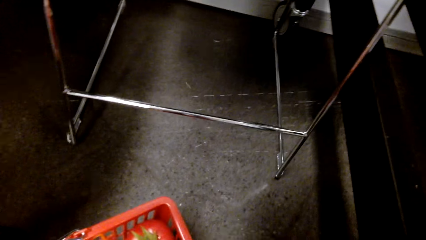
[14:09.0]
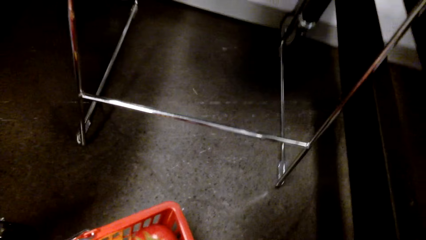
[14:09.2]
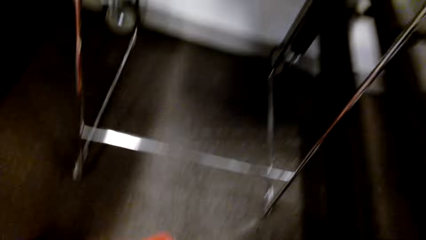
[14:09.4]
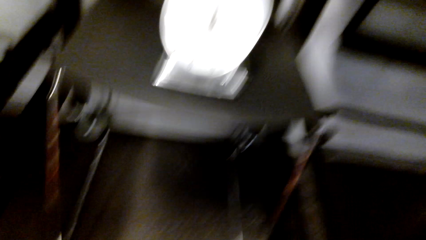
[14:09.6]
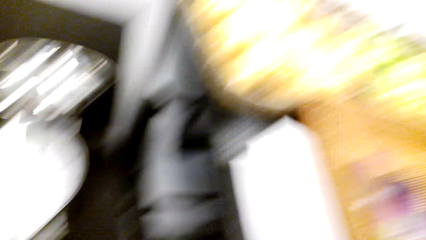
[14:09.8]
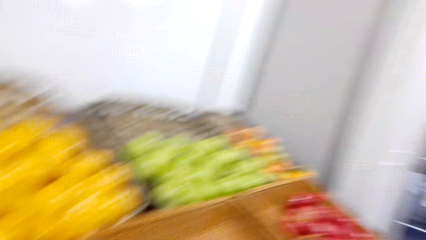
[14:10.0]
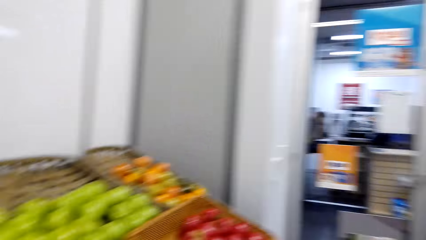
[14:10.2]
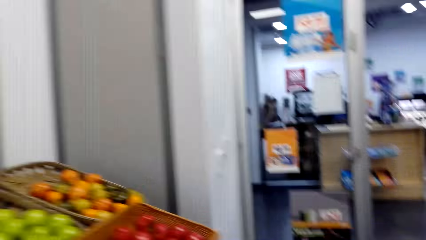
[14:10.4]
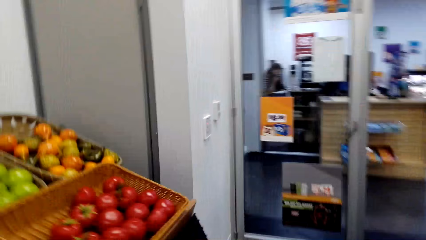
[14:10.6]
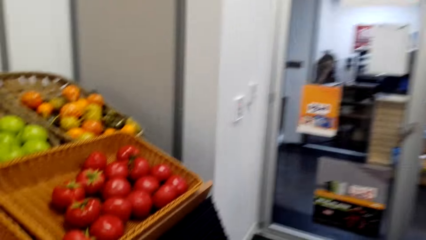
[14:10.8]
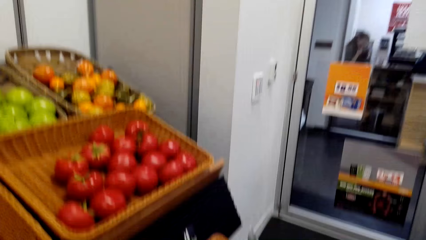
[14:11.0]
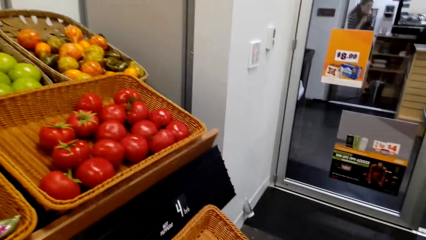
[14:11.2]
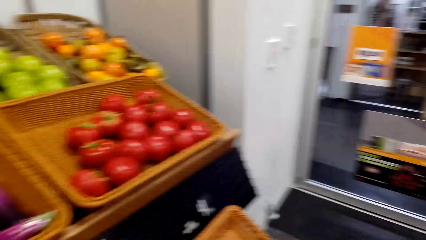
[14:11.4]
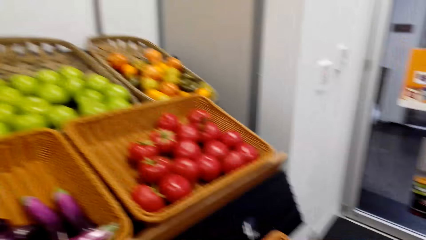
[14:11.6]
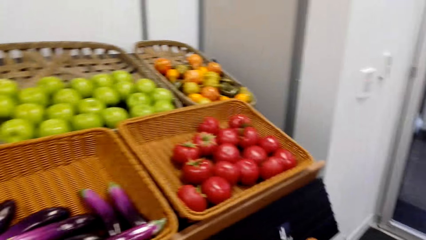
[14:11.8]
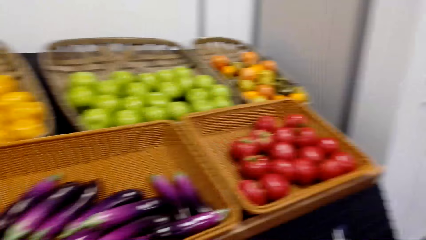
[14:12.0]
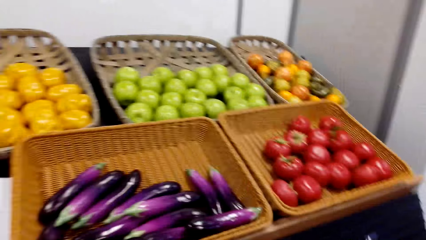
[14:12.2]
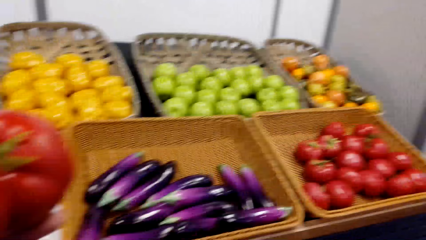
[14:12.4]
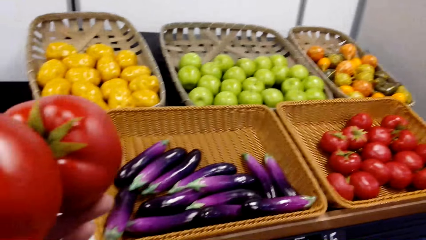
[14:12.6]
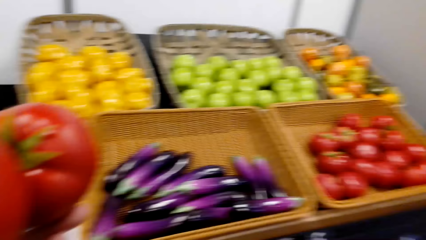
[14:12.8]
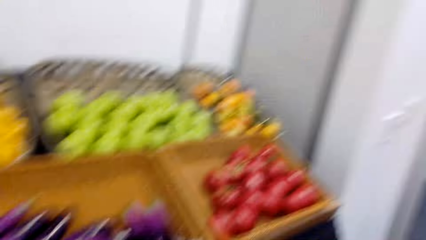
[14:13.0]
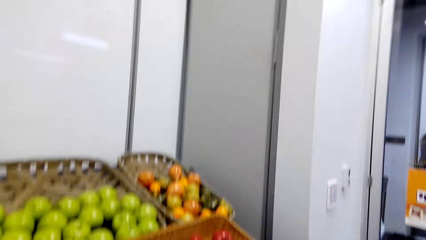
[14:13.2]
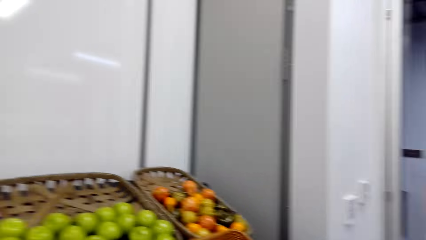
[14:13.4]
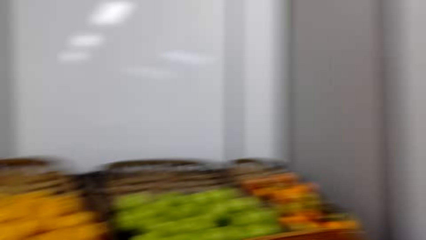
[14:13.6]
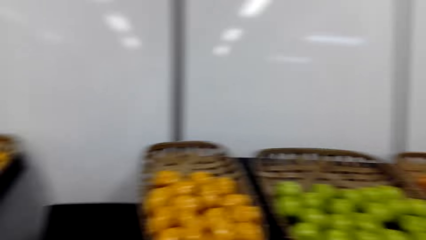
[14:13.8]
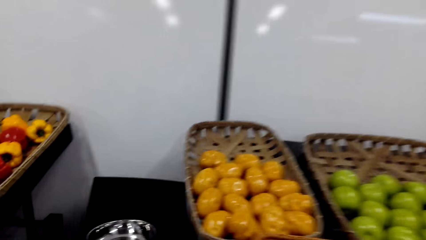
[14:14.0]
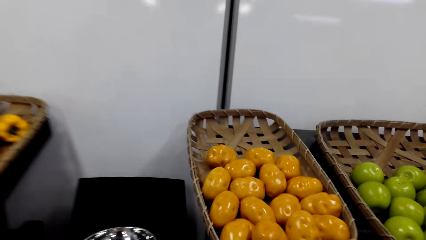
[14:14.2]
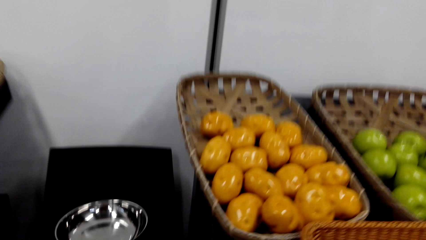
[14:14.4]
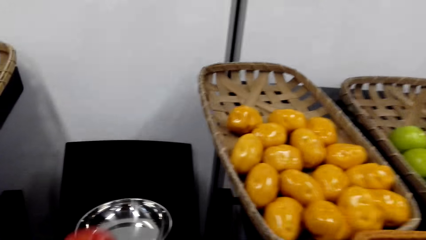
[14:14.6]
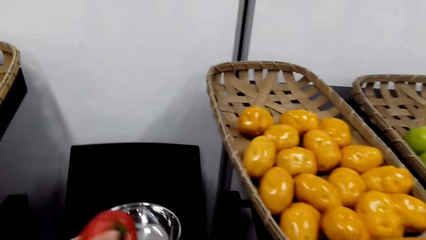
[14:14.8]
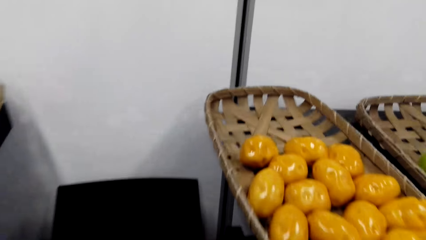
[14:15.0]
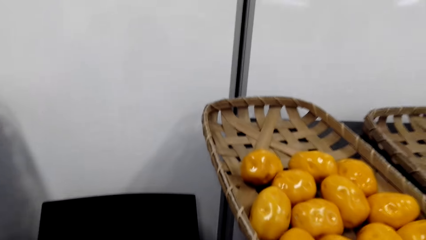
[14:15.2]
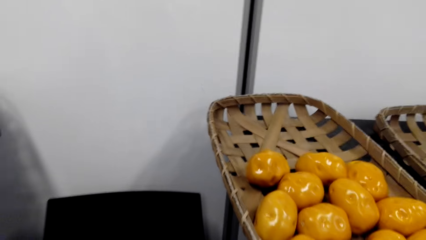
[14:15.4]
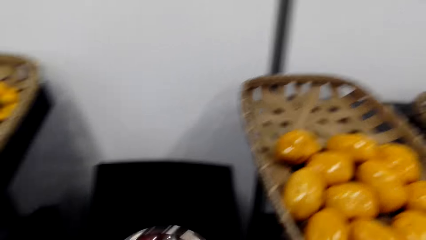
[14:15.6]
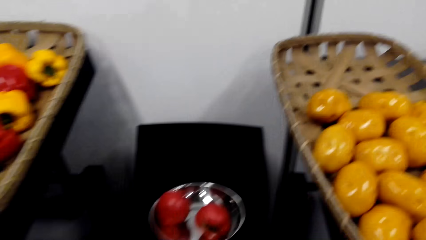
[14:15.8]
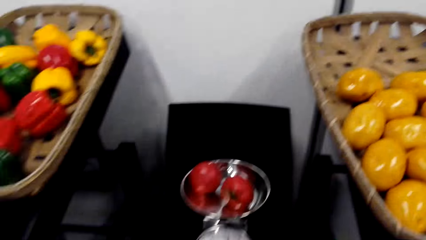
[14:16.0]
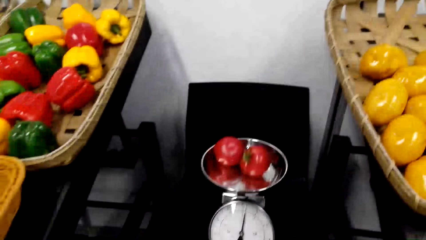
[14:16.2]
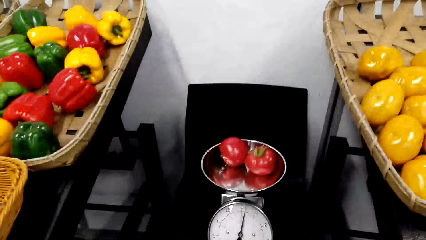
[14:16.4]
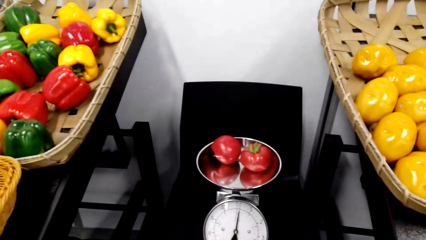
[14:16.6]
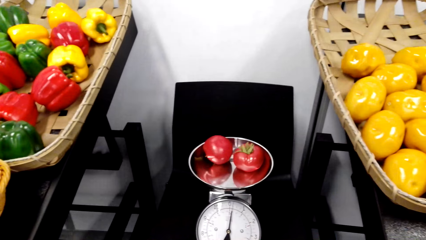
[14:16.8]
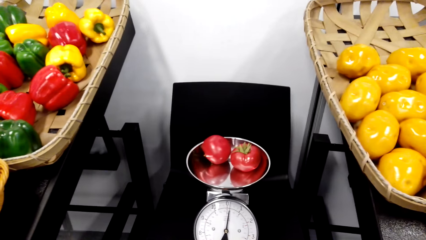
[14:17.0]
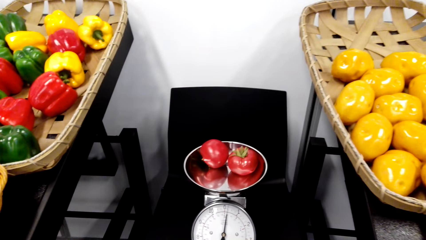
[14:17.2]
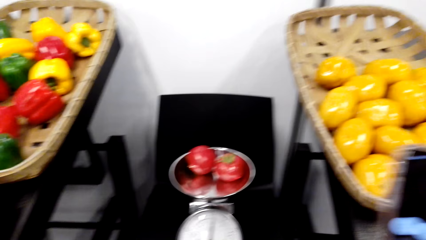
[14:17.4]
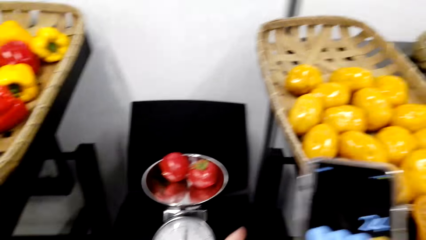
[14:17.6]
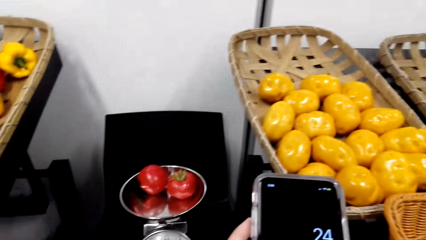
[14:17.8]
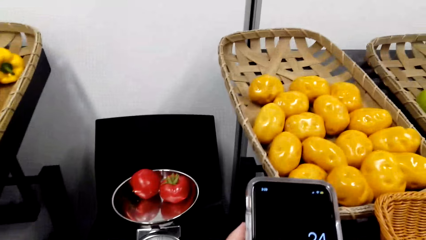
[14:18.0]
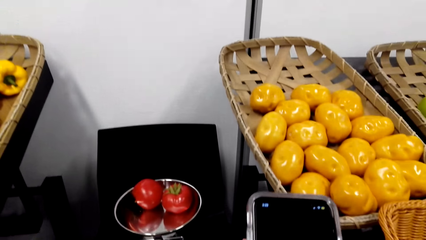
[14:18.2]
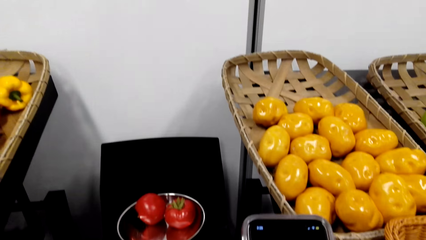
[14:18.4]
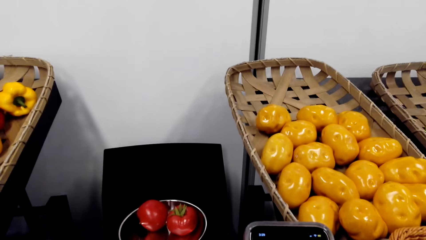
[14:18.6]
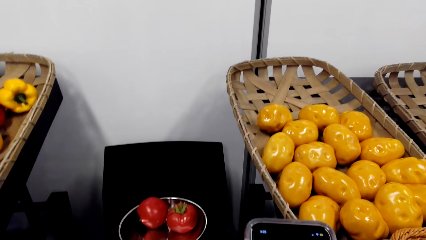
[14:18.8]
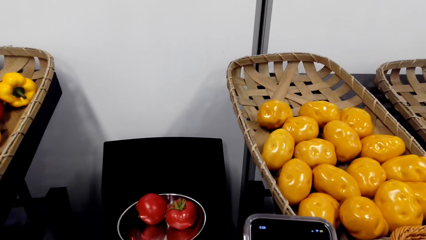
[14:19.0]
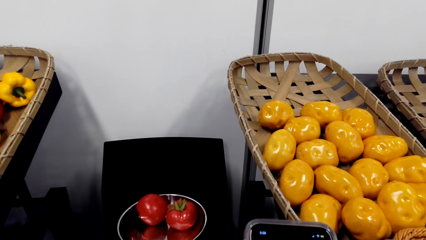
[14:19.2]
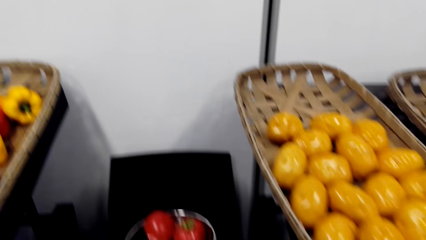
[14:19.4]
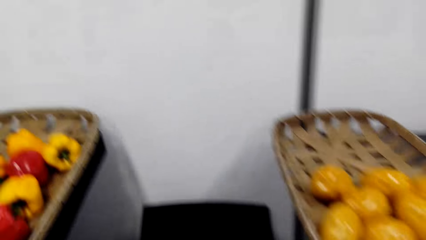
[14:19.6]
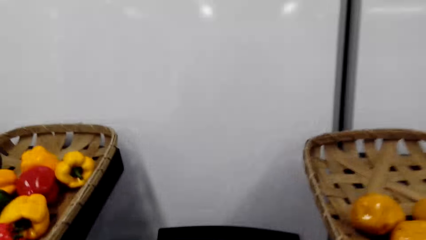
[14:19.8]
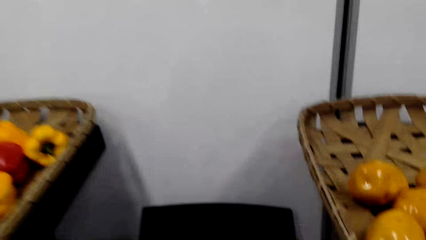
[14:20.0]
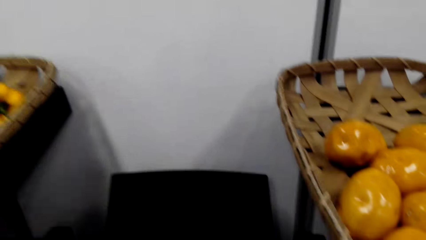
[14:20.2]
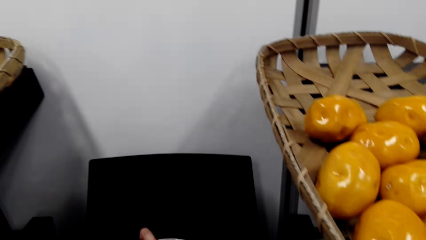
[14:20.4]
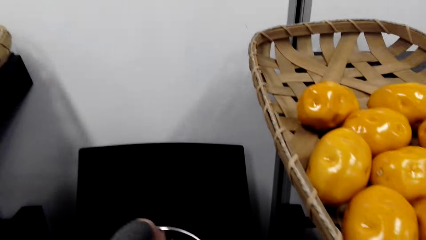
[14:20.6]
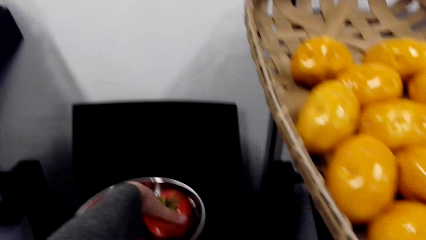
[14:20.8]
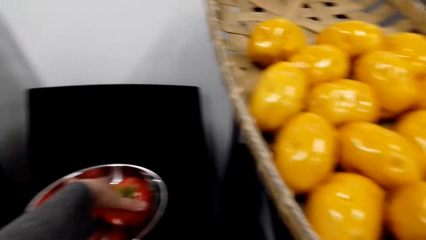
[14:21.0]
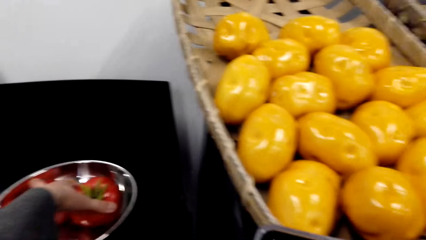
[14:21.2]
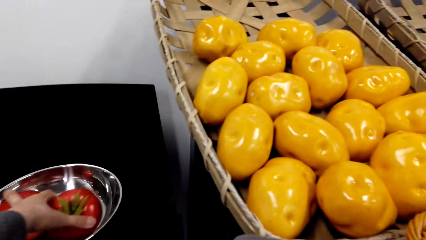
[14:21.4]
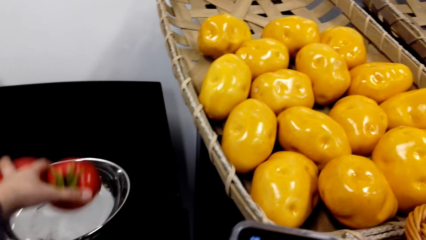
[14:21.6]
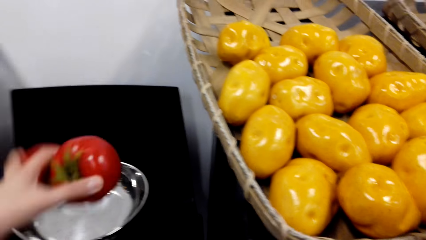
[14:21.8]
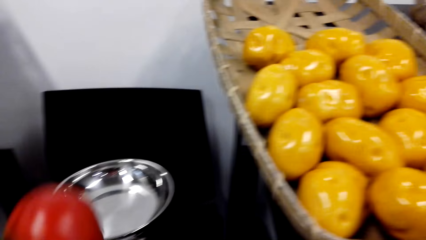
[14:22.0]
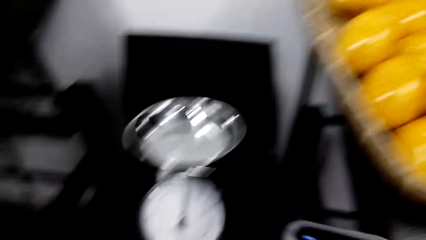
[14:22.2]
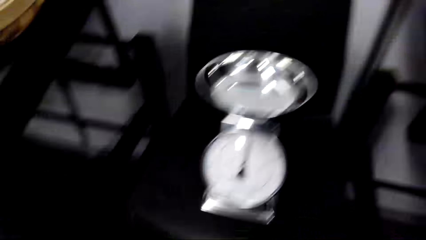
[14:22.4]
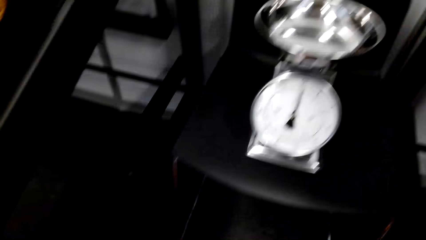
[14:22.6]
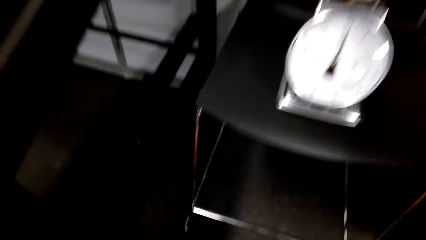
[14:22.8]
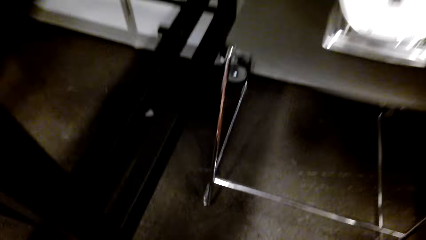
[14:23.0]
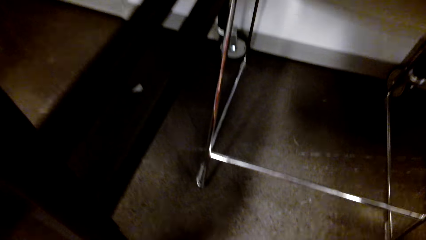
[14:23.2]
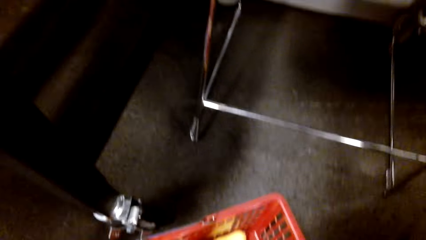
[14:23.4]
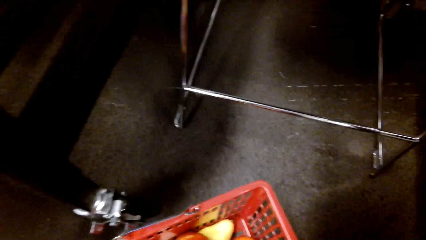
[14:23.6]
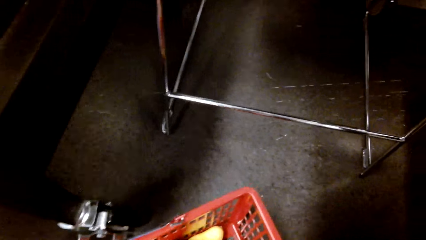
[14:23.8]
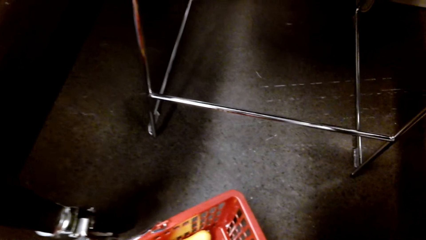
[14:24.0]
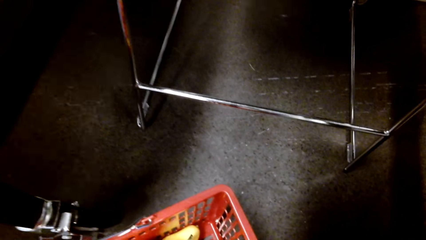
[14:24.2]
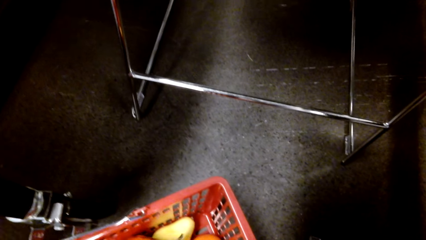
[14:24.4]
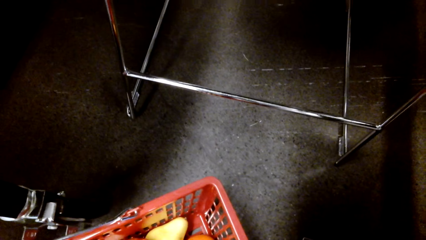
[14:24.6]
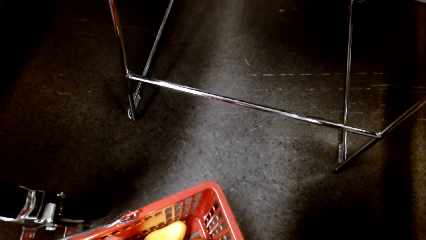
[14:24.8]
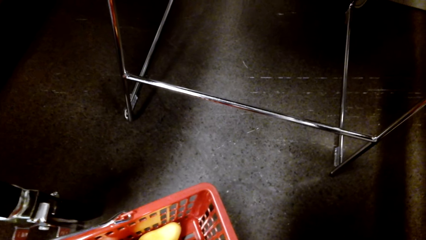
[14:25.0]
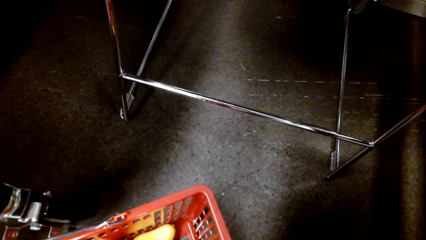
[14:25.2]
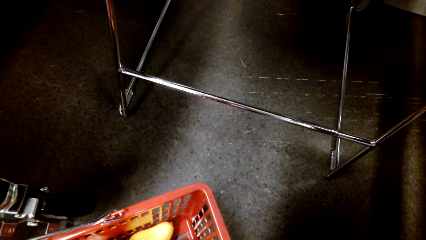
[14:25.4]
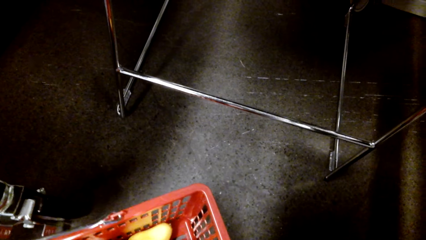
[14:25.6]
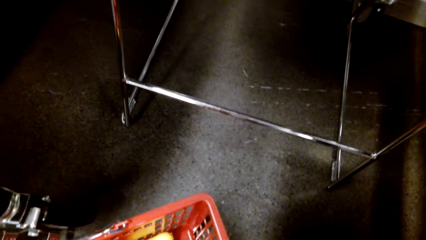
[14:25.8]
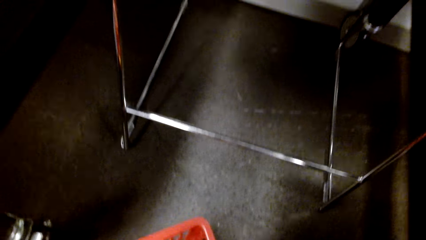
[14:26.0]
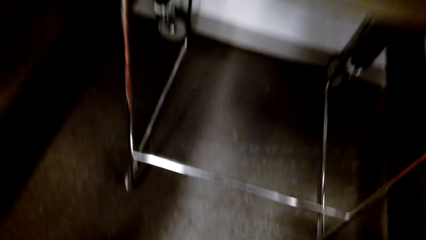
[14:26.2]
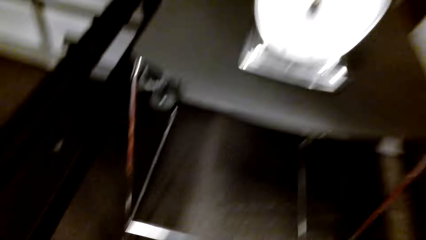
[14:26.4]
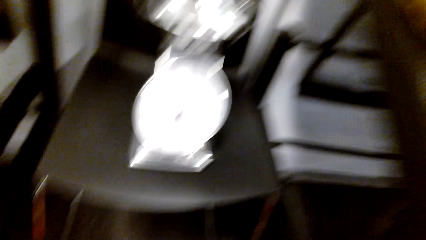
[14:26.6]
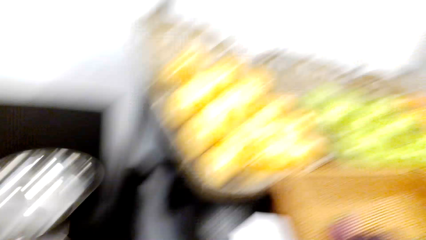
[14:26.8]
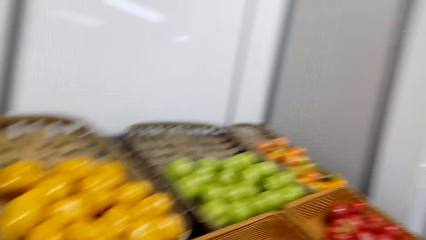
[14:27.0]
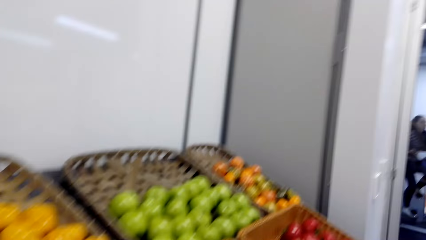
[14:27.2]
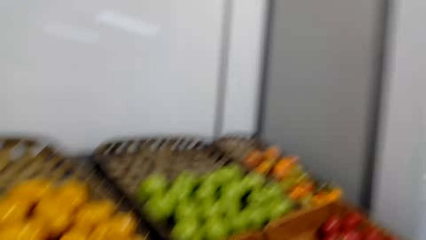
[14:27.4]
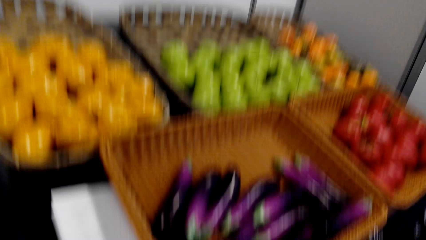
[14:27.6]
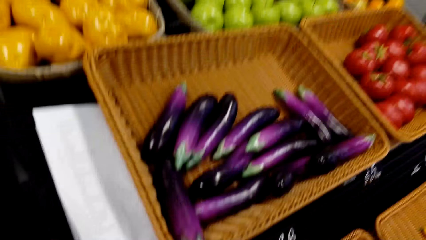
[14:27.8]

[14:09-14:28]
The camera wearer looks around. A lady stands at the counter. The camera wearer walks. They look at the tomatoes. They put the tomatoes in the weighing scale. They scroll through the phone. They look at the weighing scale. They stare at the phone. They pick the tomatoes from the weighing scale. They put the tomatoes in the shopping basket. They look around.
